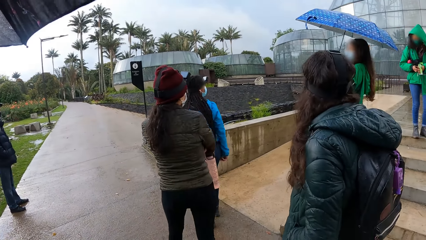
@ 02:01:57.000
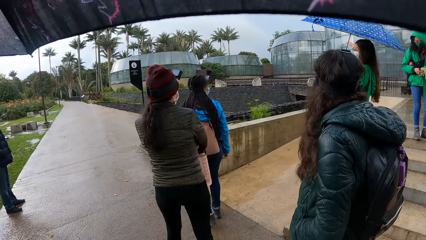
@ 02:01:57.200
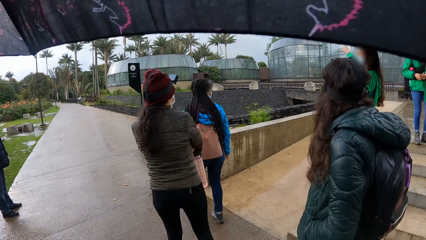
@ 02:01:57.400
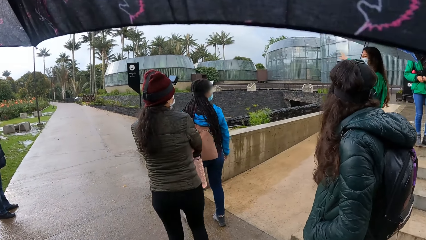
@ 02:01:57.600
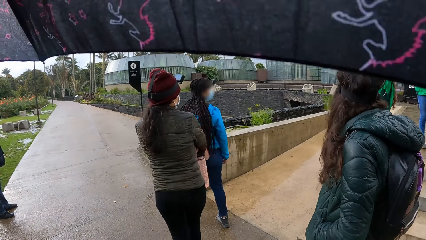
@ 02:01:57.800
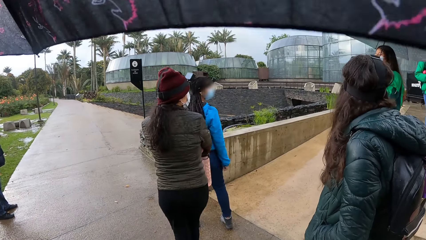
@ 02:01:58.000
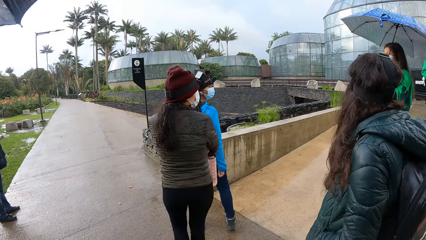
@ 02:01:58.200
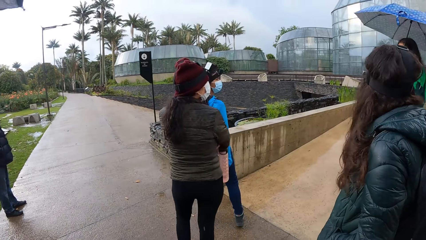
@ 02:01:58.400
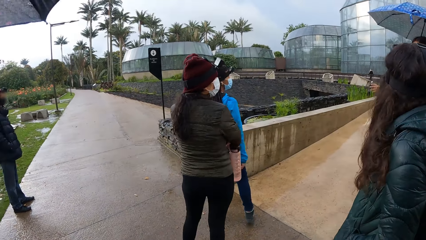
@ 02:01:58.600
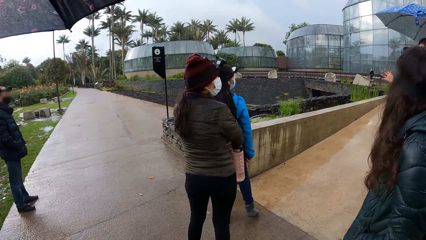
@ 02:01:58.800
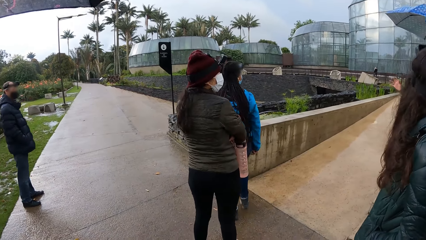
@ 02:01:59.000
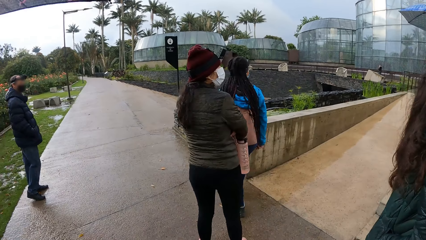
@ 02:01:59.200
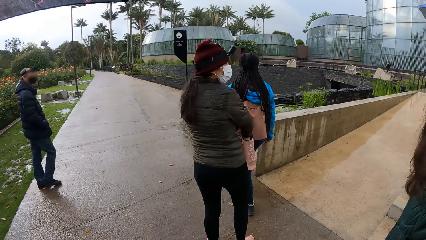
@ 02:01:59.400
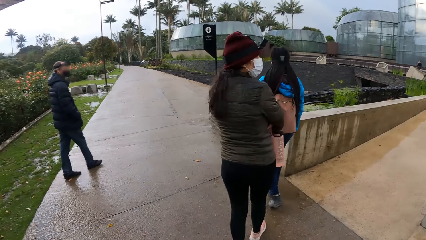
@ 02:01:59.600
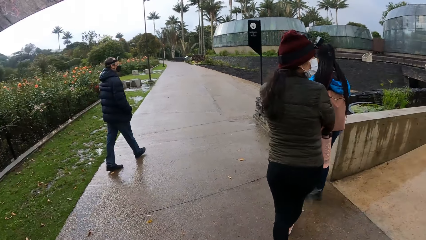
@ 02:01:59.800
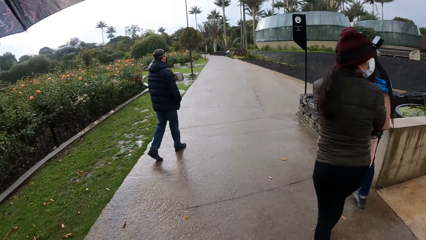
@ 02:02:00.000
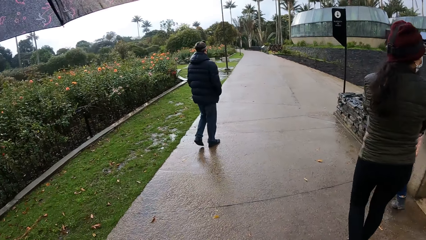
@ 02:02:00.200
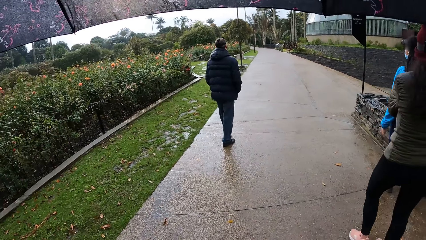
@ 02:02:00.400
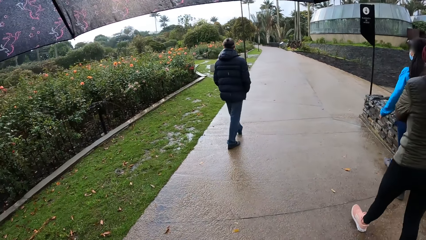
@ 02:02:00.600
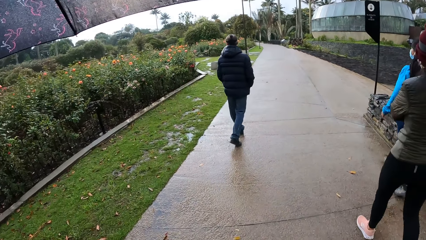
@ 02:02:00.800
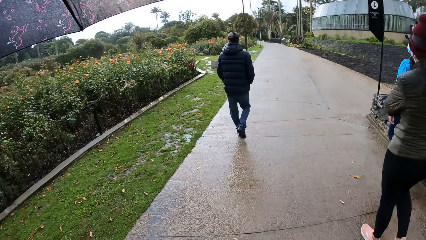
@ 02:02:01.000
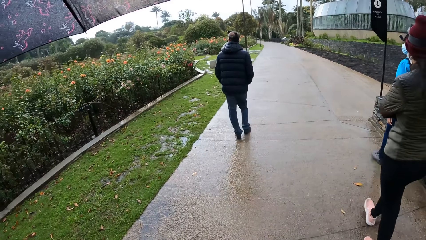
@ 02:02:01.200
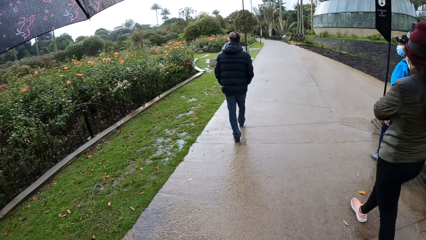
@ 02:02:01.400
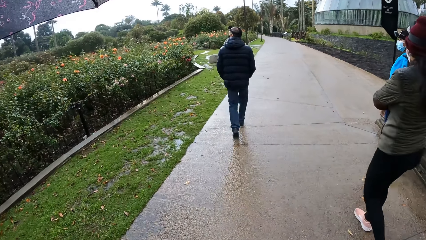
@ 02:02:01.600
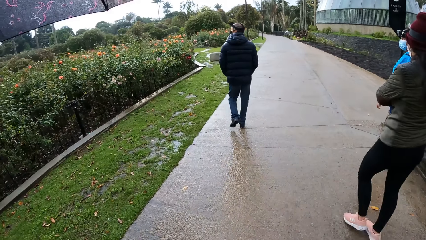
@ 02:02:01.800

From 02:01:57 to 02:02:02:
A woman interacts with another woman. The camera wearer looks around and walks around.

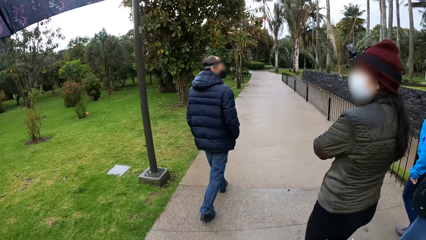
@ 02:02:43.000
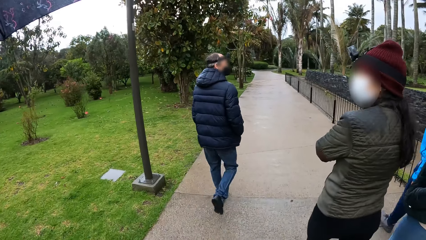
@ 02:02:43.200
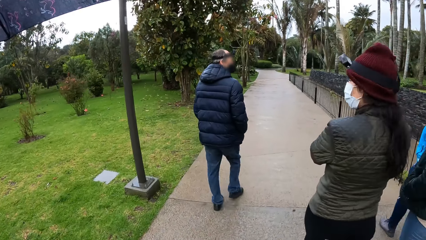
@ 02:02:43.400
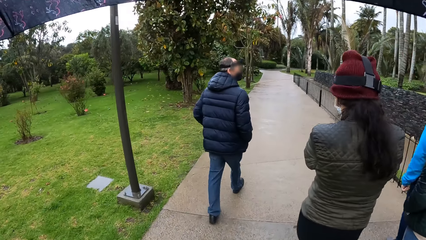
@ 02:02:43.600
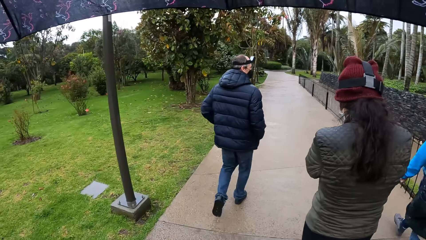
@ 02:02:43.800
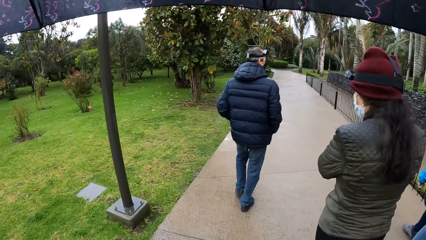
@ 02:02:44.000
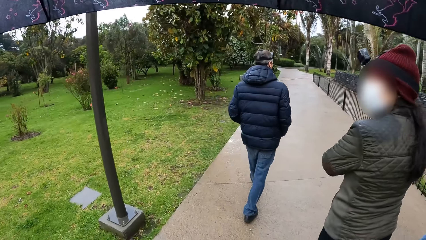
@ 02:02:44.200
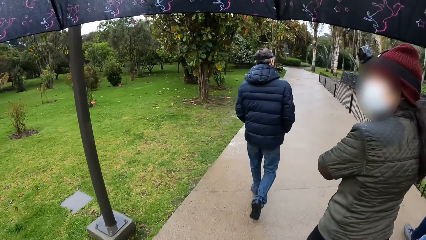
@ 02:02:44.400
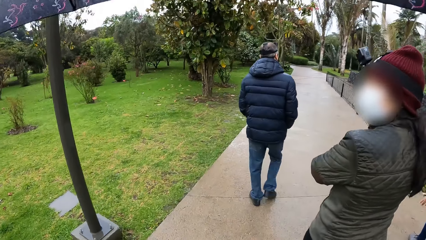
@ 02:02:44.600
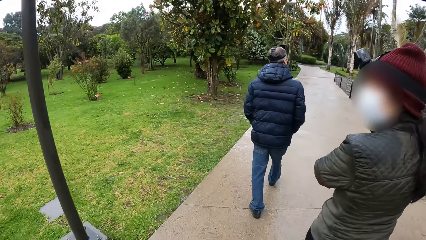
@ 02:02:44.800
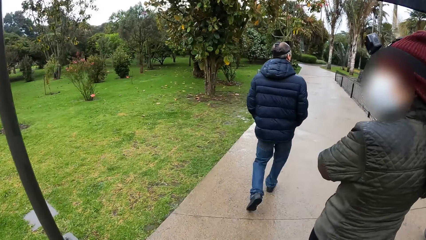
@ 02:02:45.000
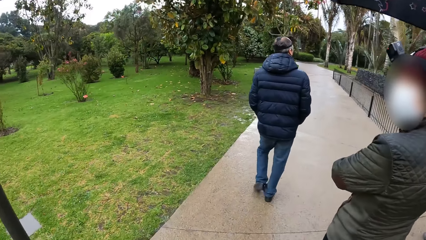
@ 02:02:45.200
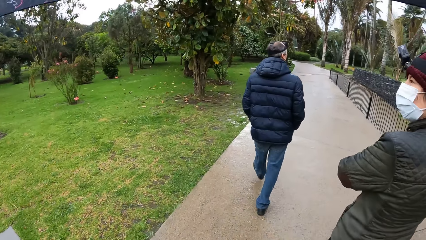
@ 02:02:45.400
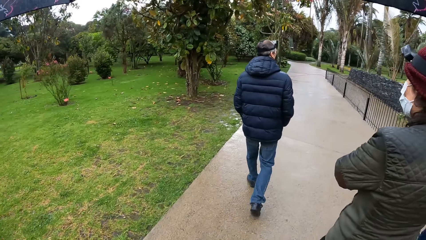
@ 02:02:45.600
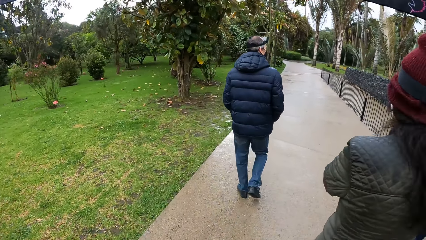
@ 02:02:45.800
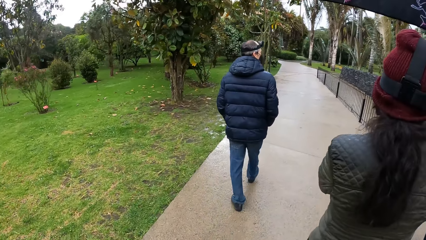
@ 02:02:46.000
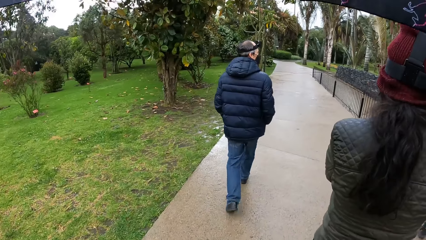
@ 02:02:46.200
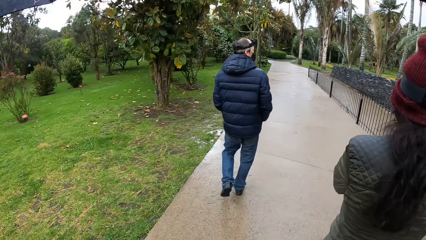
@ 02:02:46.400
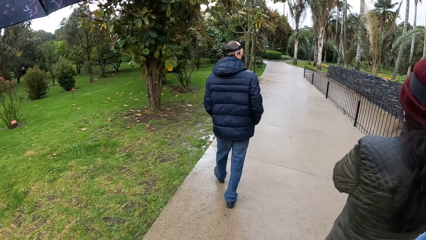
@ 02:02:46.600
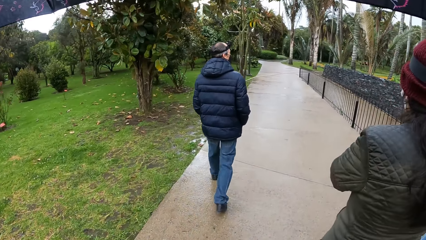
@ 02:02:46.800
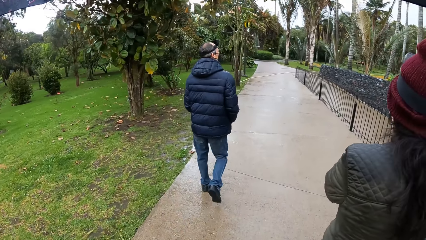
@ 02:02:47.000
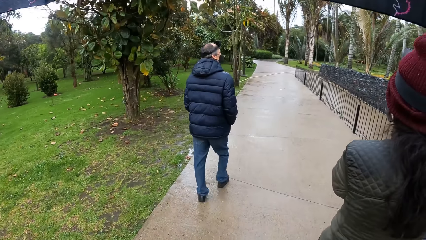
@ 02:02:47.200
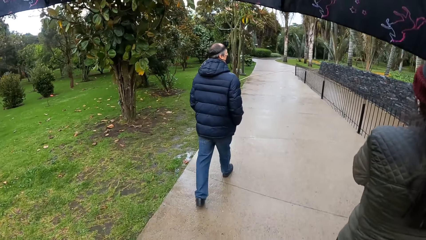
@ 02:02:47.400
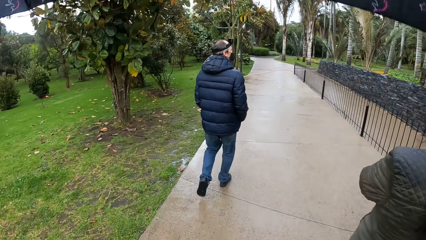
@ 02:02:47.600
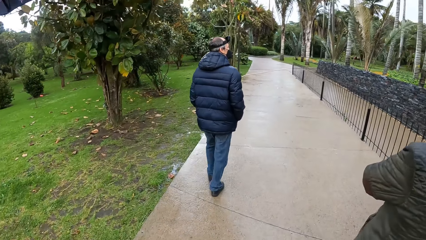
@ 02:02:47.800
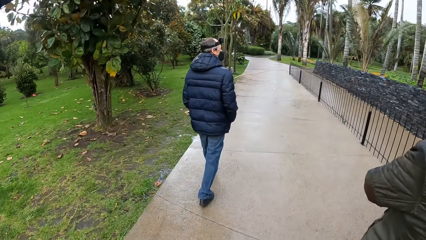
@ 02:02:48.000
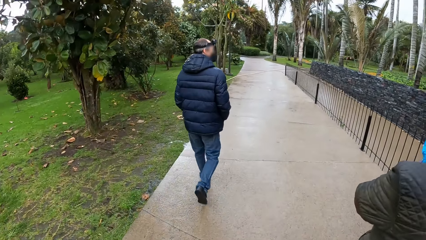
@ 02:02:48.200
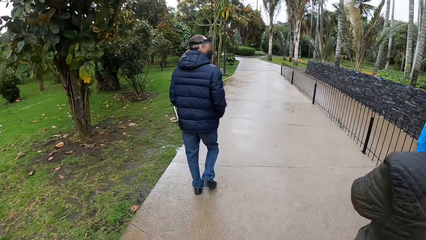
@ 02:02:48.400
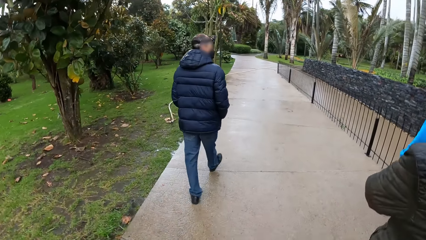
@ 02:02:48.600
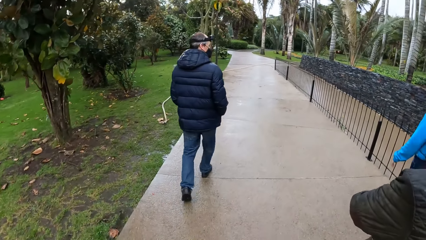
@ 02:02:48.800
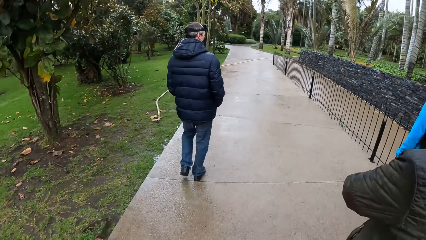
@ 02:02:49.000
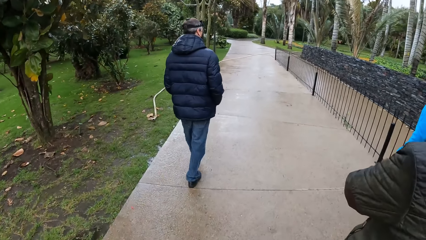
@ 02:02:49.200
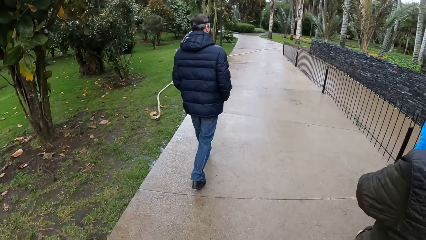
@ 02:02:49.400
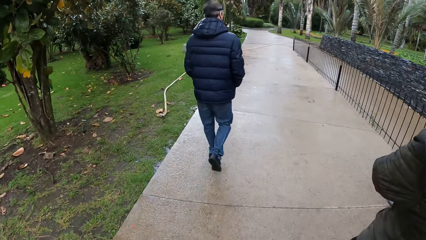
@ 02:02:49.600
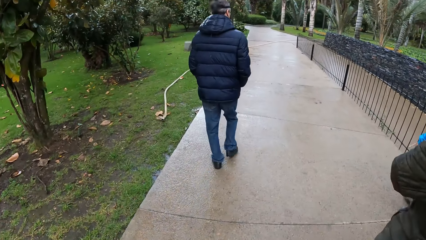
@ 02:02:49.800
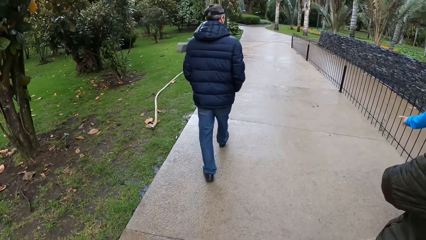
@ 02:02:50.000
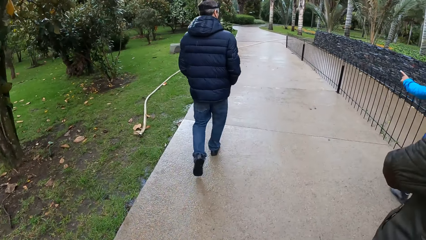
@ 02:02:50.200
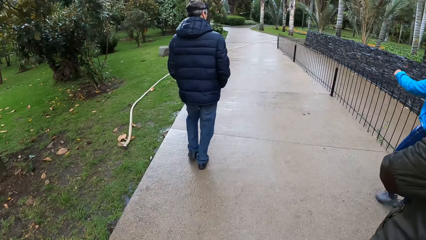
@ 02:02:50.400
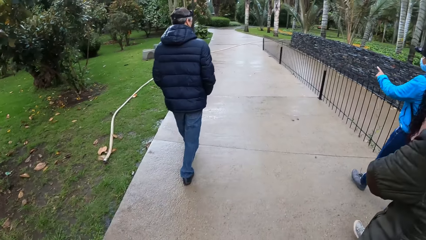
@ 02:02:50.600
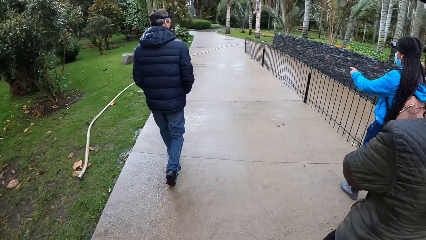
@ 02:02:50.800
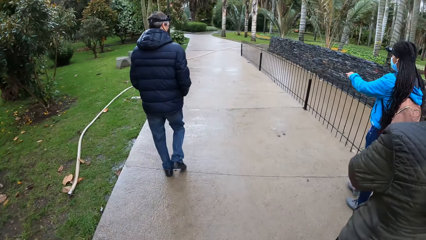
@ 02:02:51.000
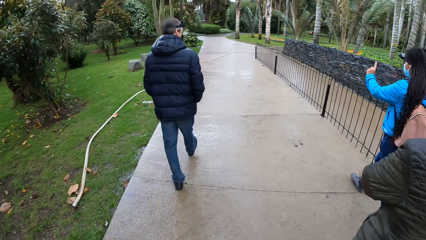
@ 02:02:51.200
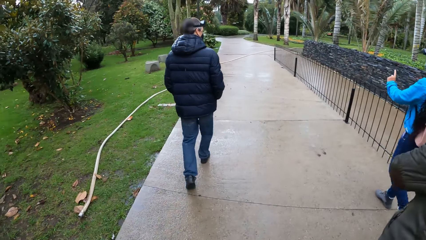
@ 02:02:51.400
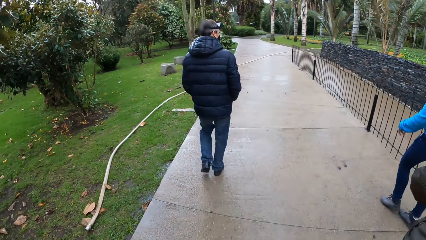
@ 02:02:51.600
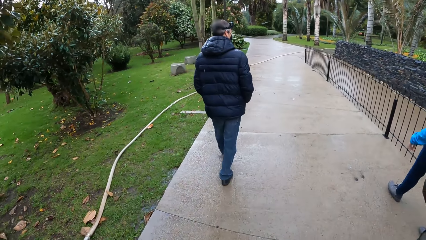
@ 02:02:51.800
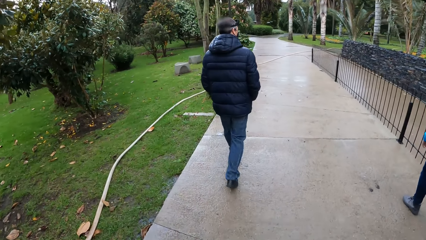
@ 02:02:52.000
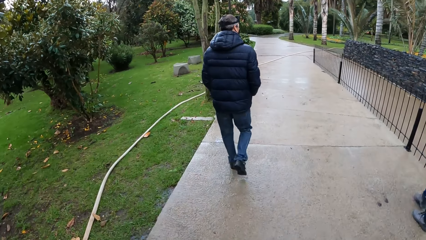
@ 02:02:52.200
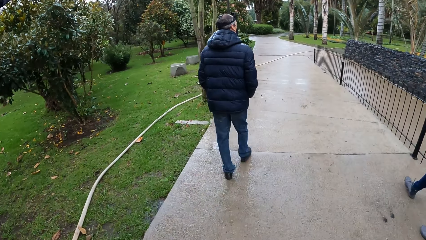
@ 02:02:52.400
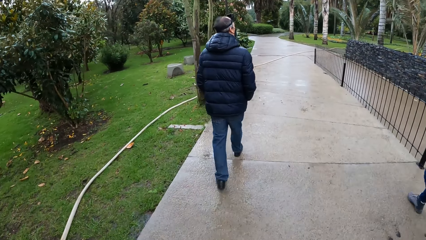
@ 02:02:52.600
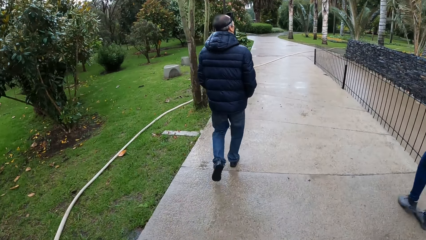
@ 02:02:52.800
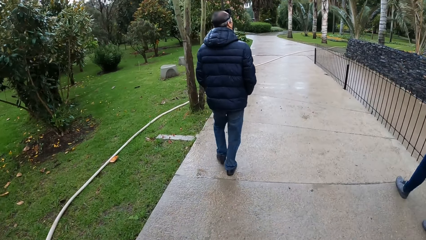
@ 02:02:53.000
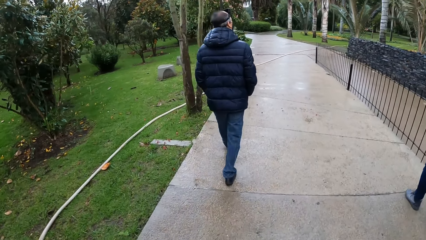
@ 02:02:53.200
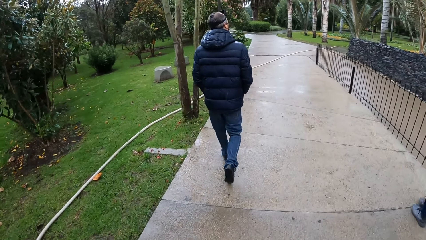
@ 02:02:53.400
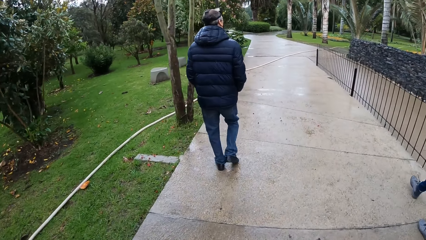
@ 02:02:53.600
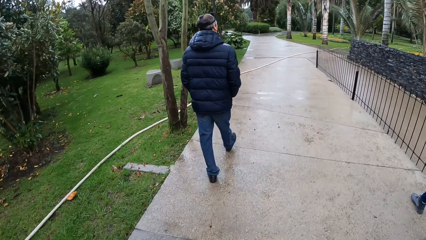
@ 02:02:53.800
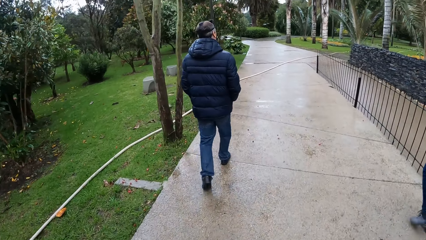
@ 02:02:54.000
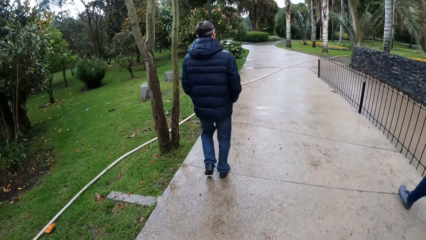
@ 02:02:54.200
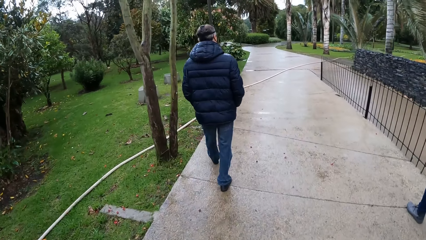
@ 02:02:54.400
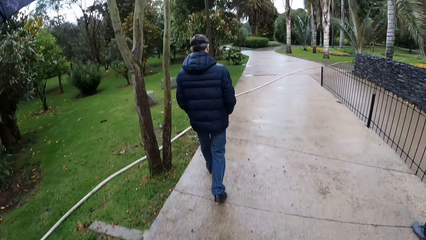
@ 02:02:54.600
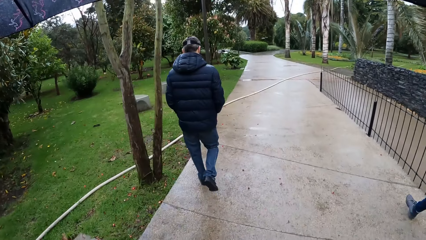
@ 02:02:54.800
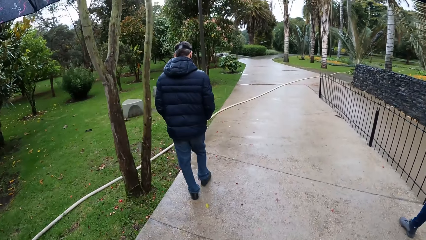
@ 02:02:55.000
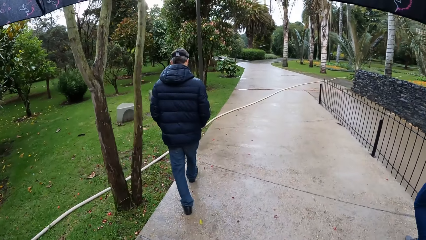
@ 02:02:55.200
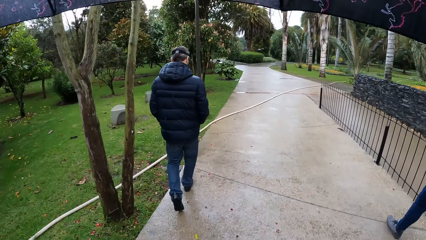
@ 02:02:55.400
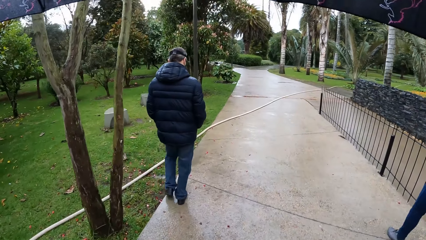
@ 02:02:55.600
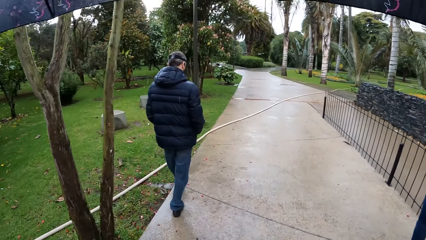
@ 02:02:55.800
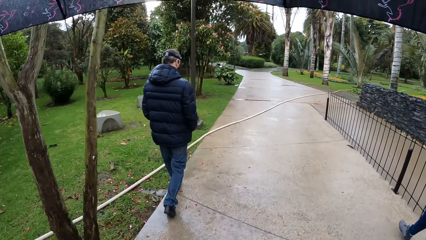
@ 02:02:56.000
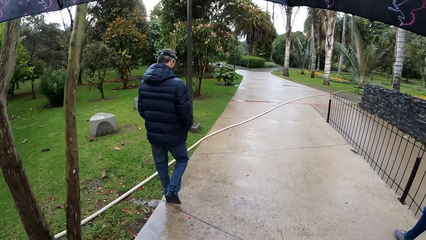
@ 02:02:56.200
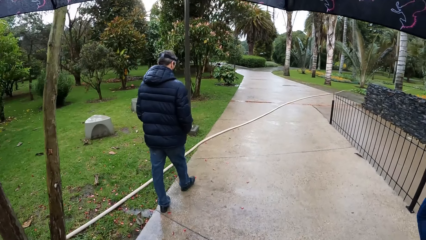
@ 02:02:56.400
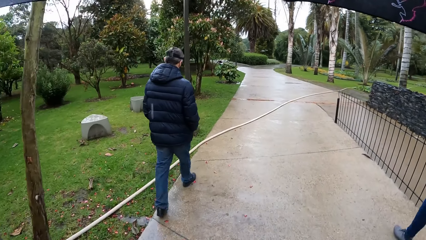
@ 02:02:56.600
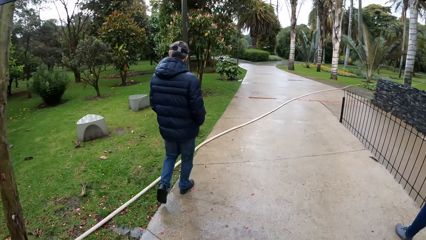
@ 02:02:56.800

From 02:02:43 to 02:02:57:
A woman looks at the camera wearer. The camera wearer walks around. Another woman interacts with a man and gesticulates with her left hand. The other woman points with her left hand finger. The camera wearer walks around.
